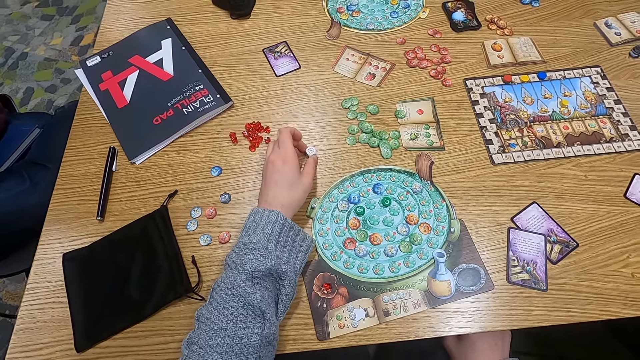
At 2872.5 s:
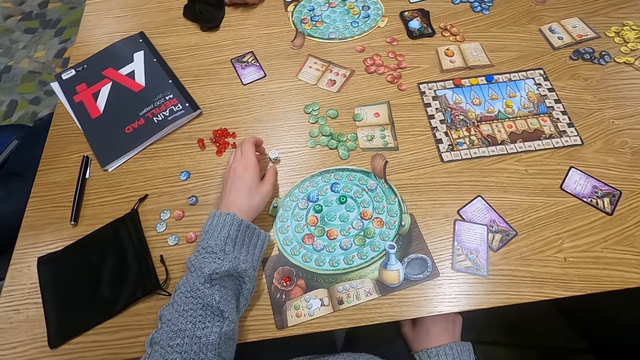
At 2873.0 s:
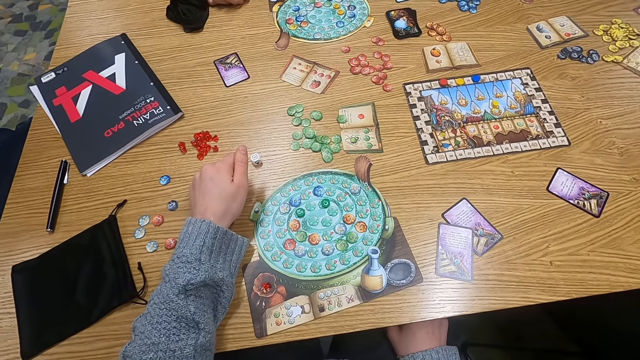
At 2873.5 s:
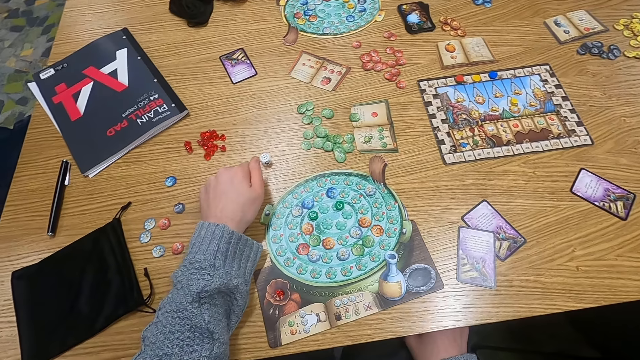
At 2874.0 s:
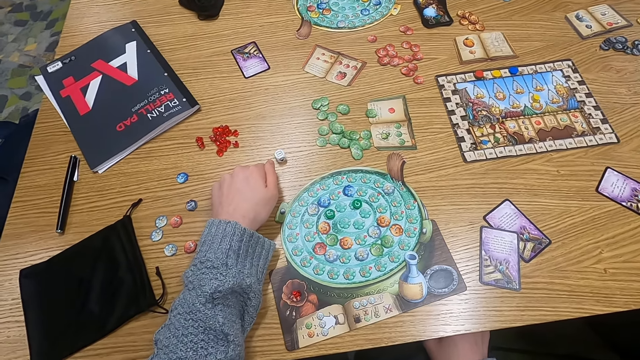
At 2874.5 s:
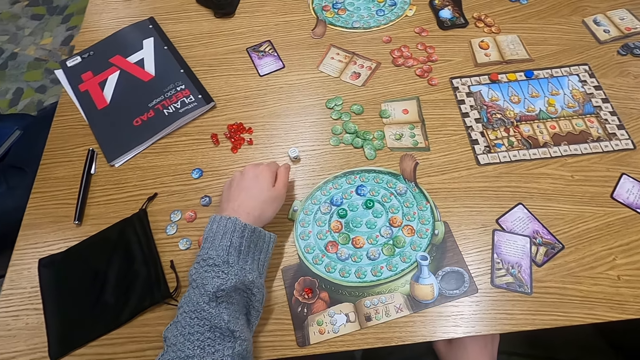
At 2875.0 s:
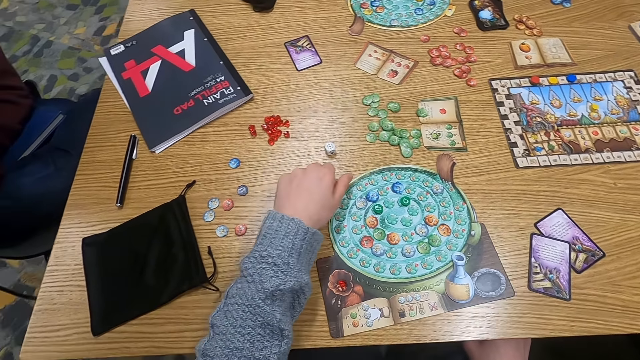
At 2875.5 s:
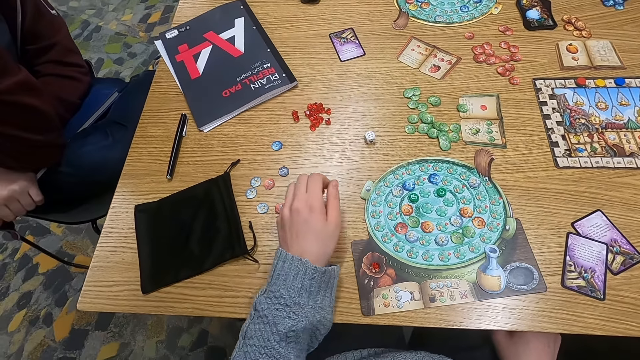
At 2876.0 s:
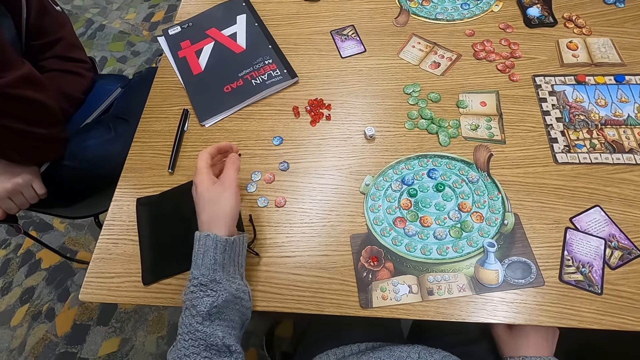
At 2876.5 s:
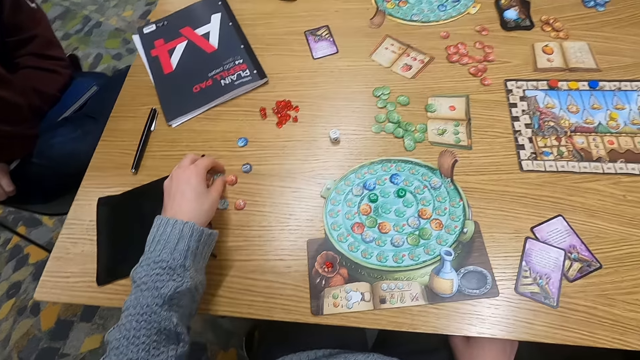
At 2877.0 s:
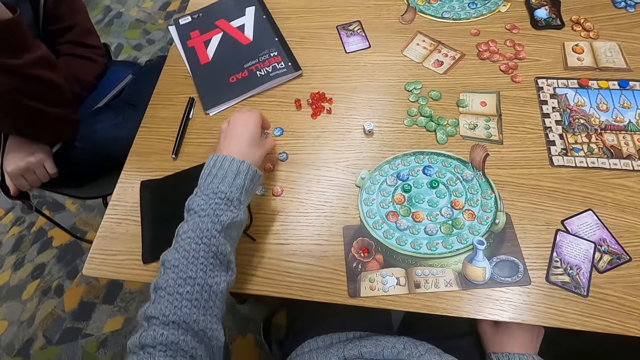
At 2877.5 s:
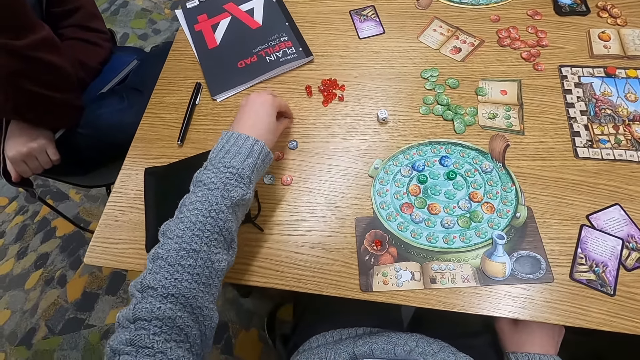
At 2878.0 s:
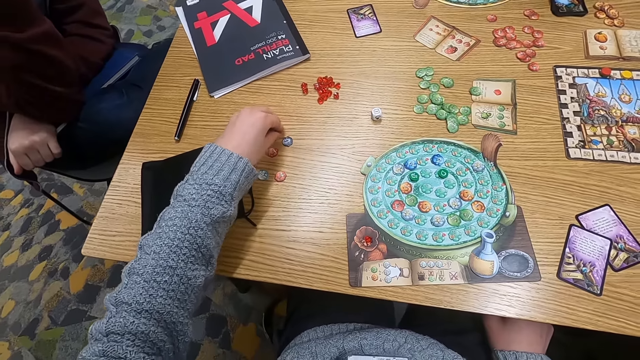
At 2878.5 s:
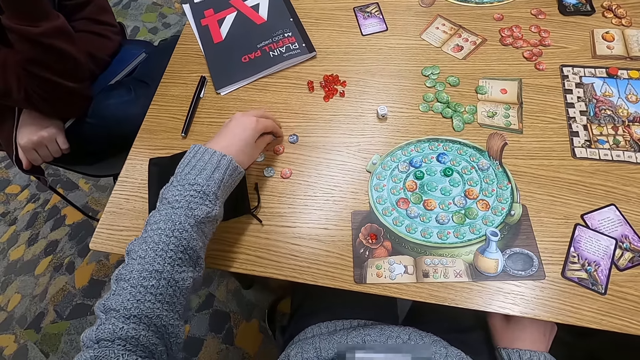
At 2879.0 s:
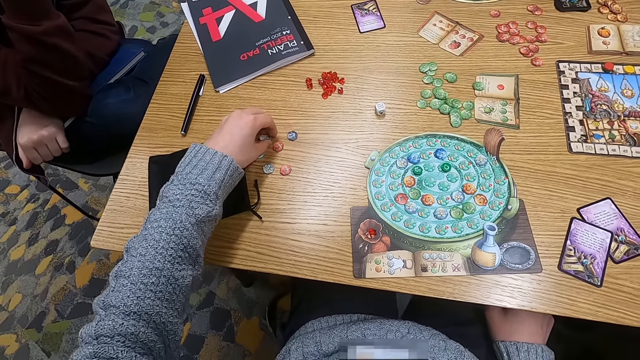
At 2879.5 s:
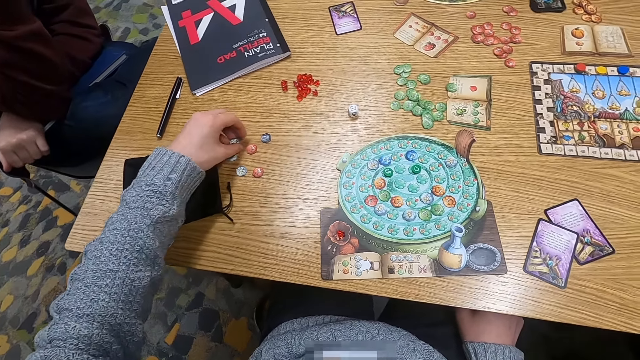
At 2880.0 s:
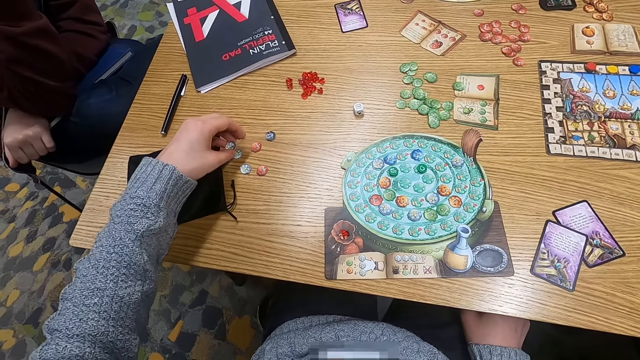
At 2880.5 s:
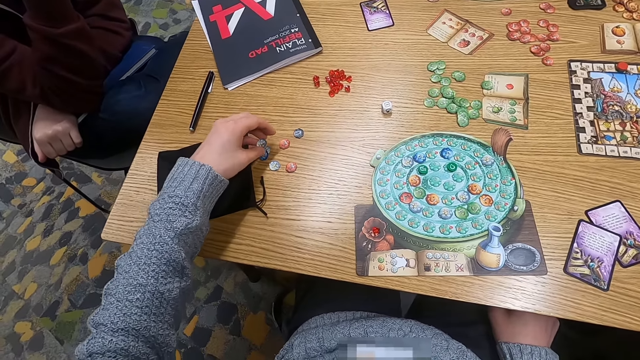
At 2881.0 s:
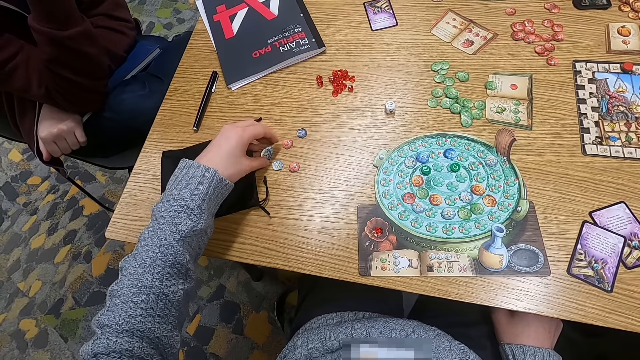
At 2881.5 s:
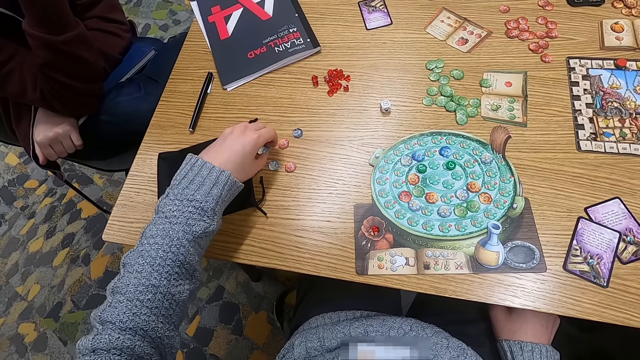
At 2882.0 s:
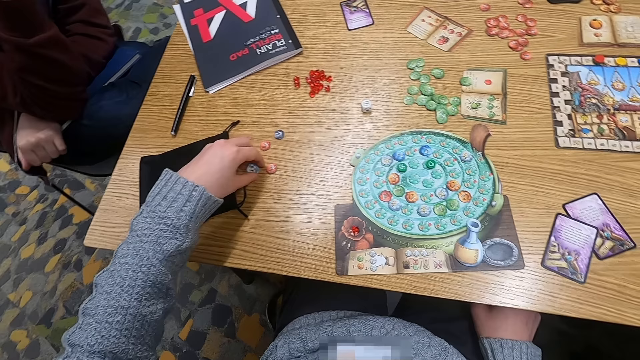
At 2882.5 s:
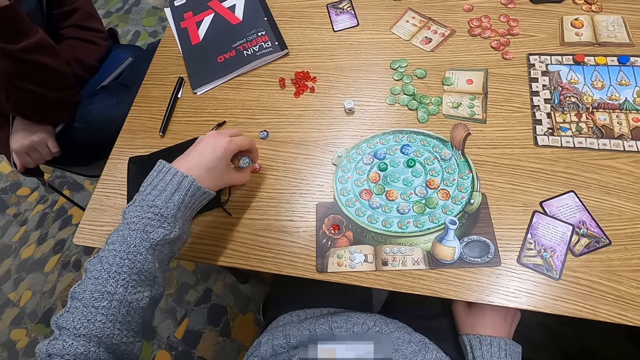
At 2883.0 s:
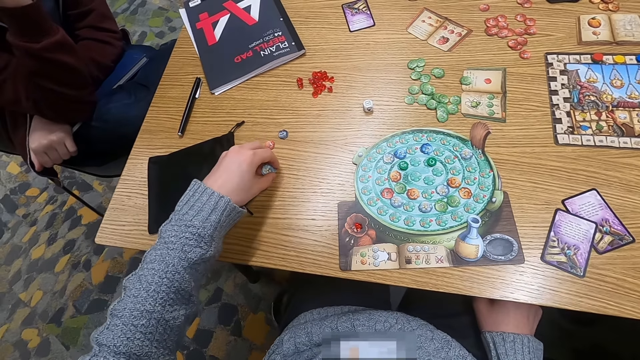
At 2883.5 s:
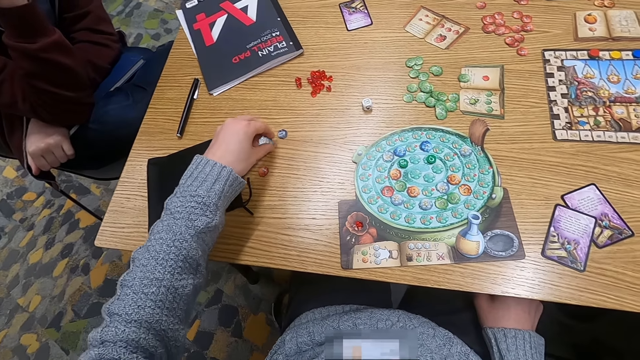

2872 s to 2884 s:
The camera wearer places down dice. They do something. They touch something. They hold up the dice on a table.

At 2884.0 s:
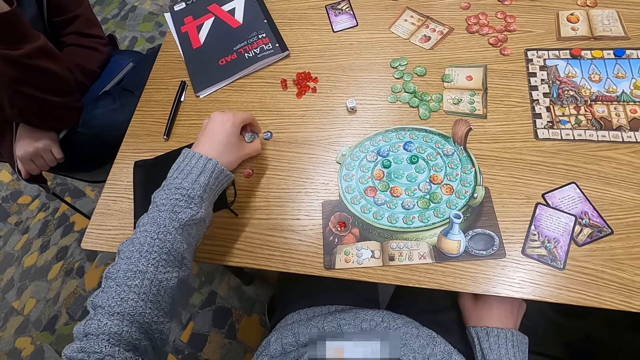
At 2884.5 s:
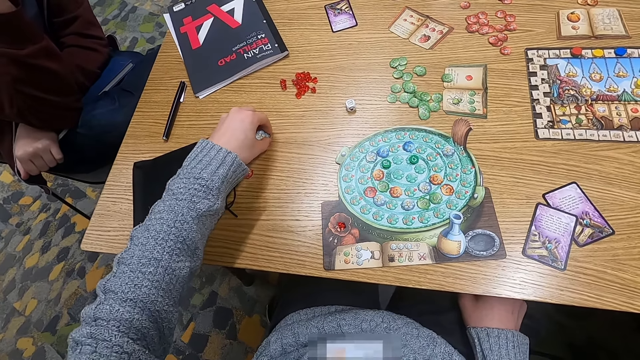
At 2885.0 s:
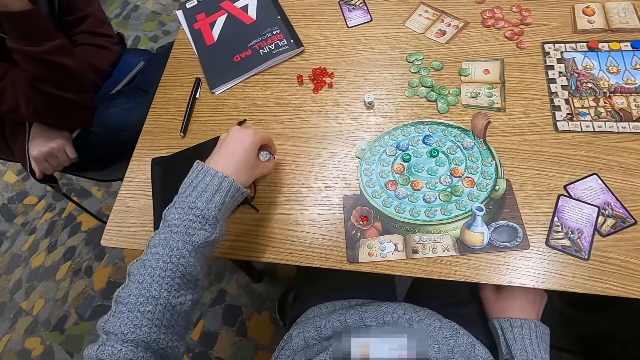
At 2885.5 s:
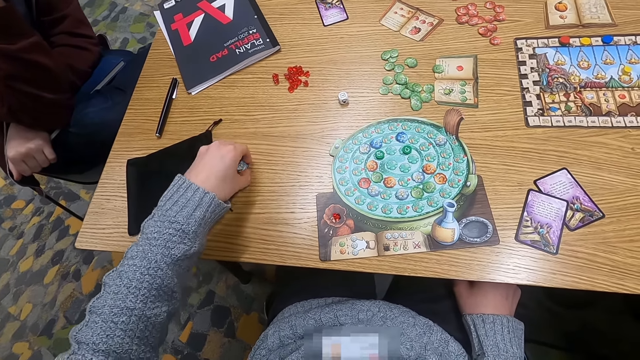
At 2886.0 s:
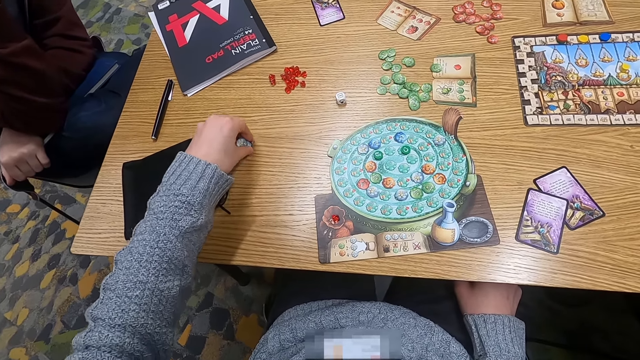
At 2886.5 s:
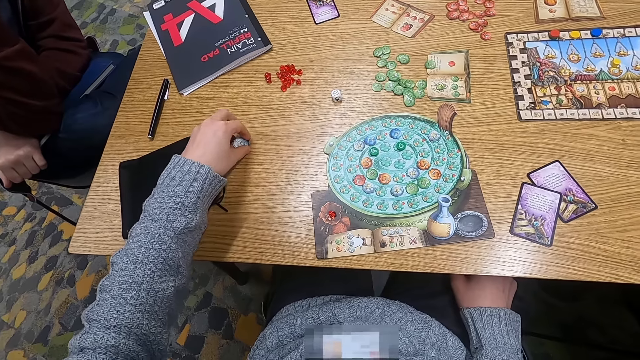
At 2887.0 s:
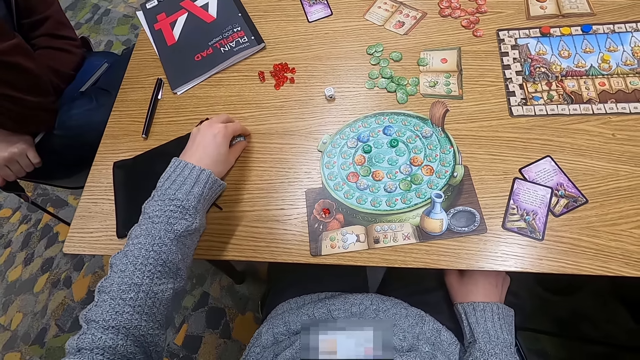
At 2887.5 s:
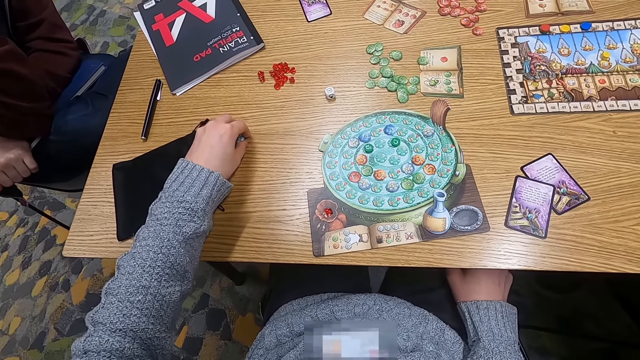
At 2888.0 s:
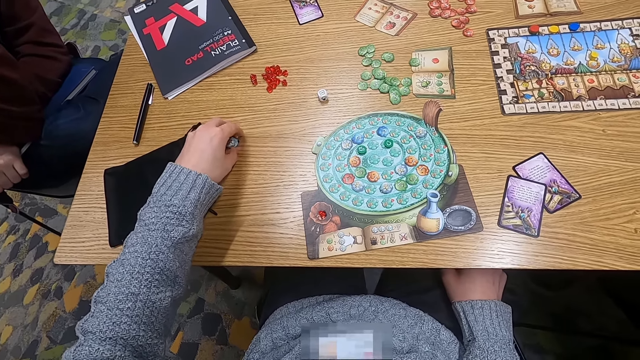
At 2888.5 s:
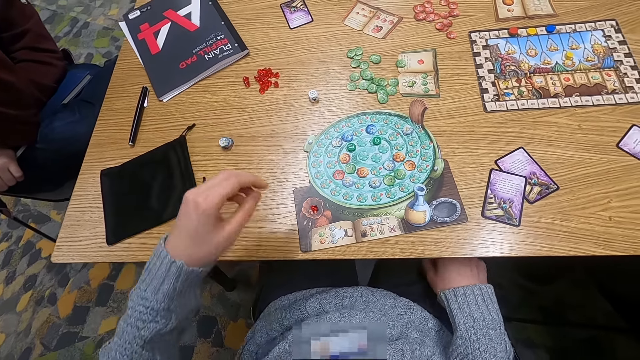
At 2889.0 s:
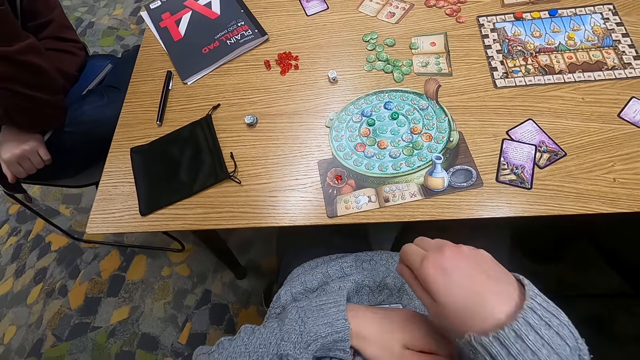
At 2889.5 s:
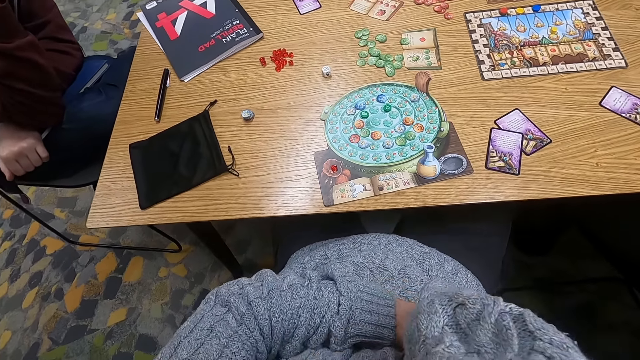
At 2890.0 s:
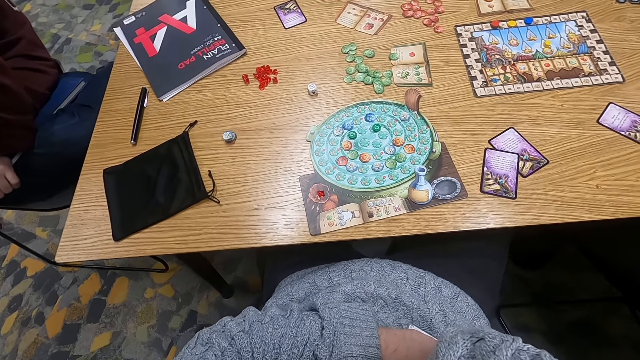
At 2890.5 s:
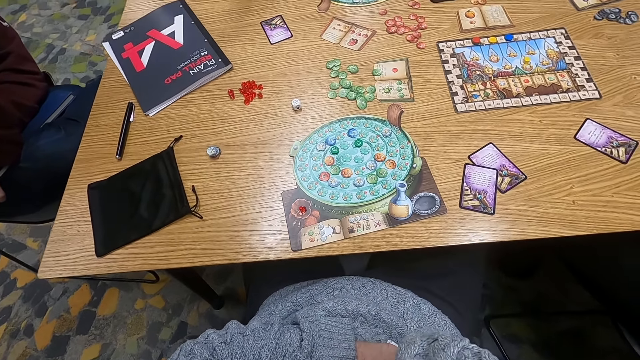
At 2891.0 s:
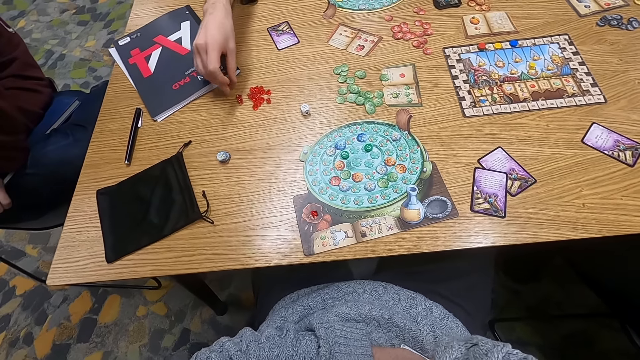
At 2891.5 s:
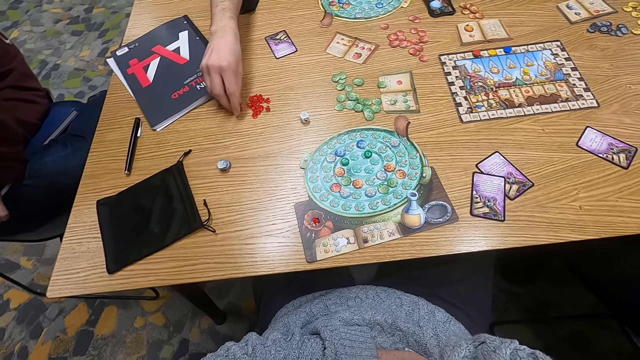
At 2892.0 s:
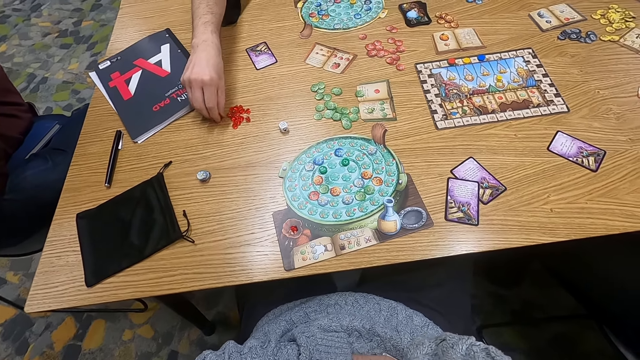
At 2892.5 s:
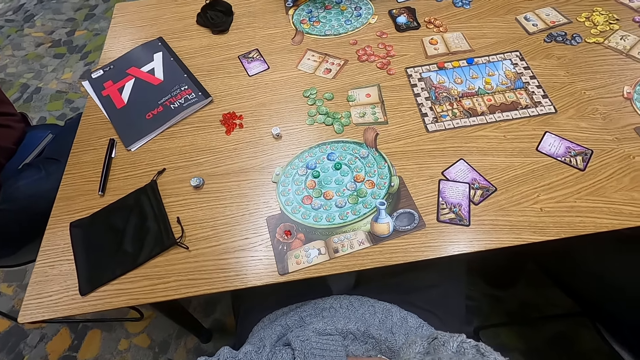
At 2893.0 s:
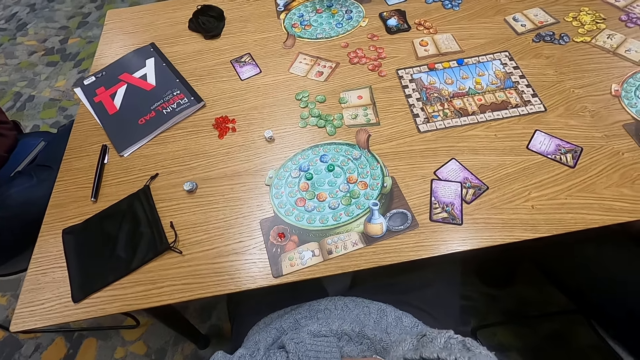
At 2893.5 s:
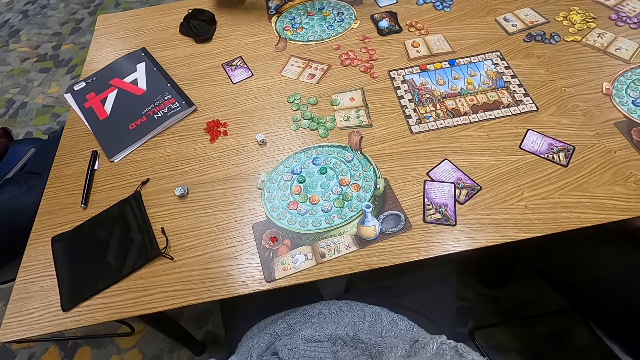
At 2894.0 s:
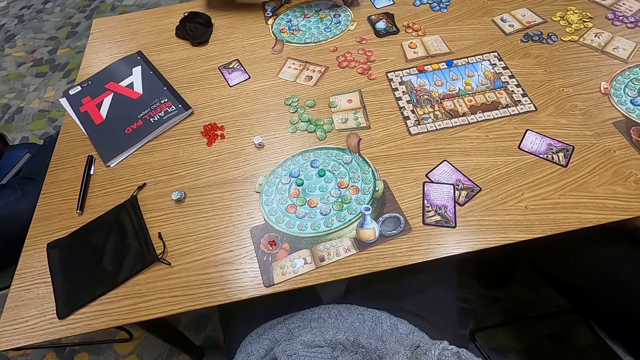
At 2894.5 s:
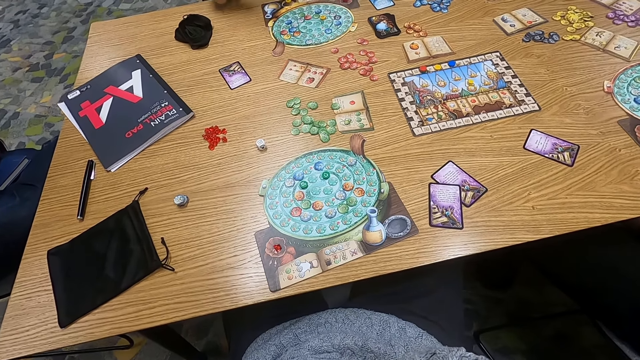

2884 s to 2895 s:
The camera wearer folds his hands. A man touches something. The man picks up a dice.
